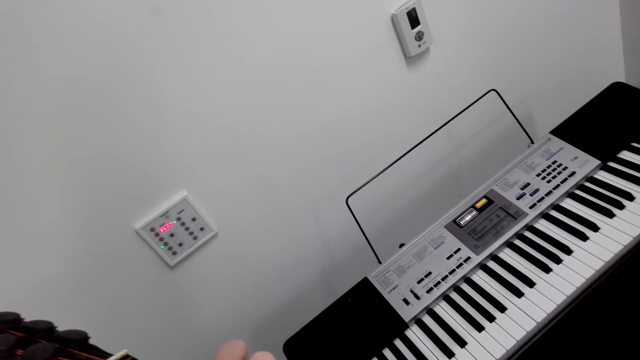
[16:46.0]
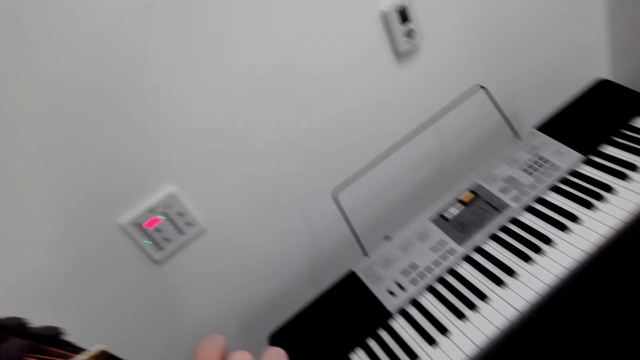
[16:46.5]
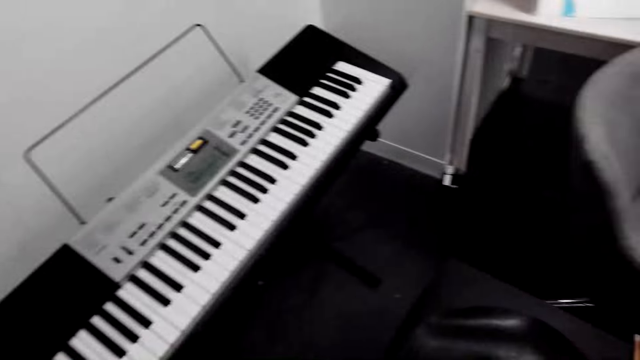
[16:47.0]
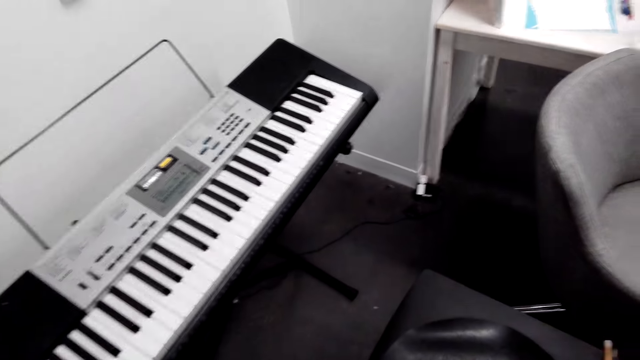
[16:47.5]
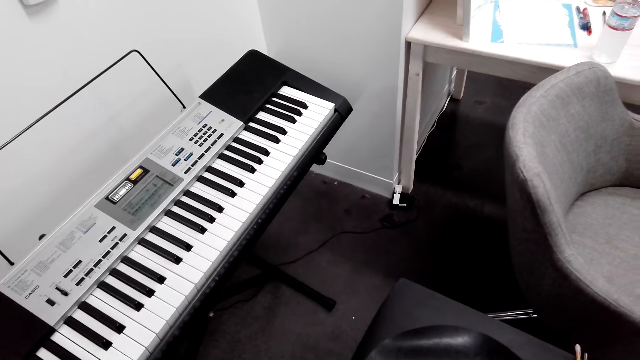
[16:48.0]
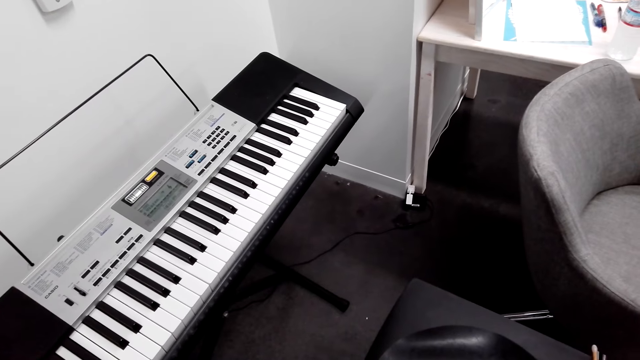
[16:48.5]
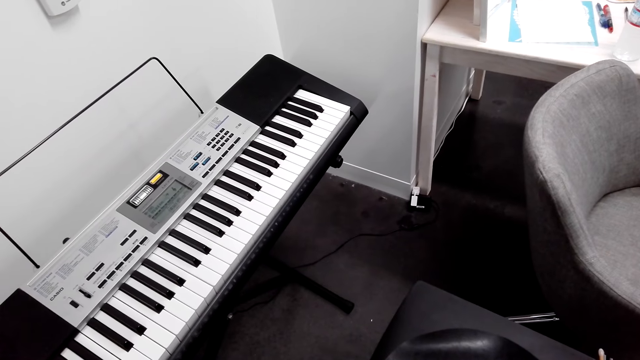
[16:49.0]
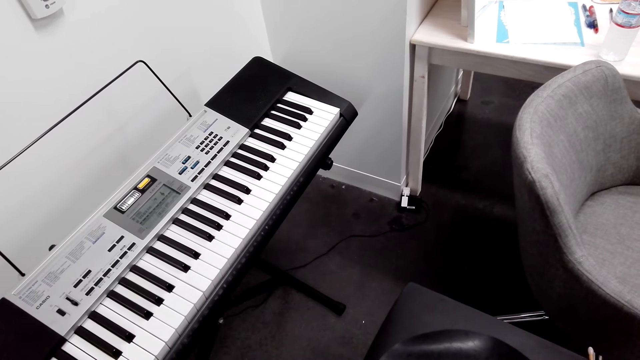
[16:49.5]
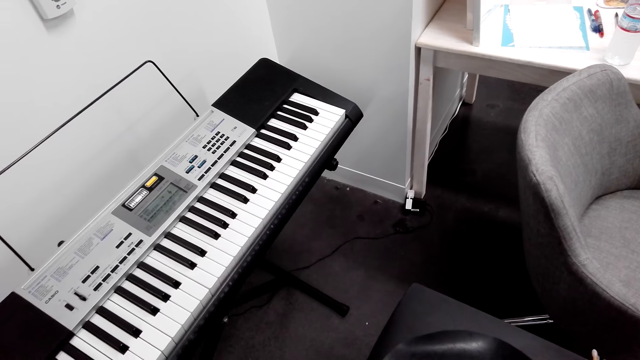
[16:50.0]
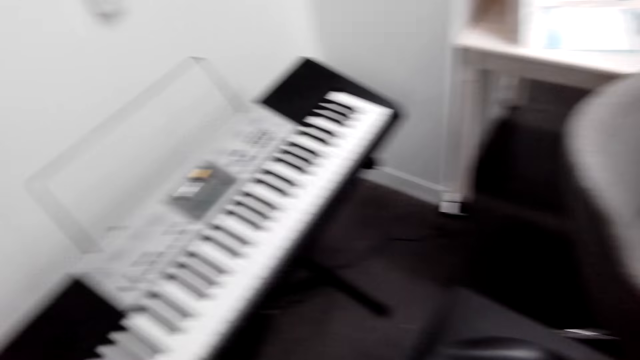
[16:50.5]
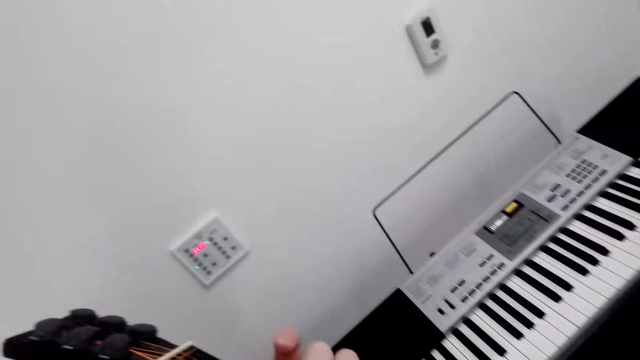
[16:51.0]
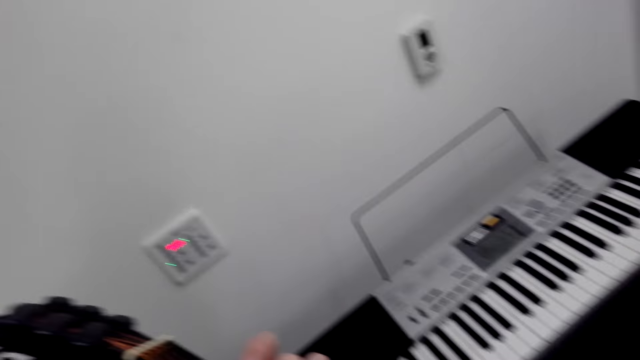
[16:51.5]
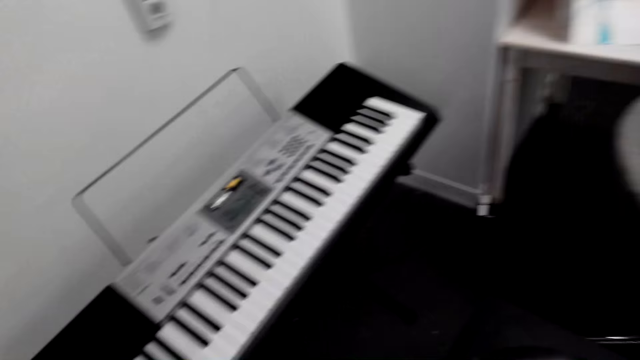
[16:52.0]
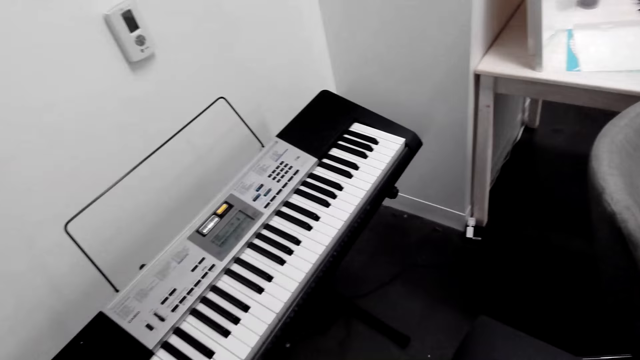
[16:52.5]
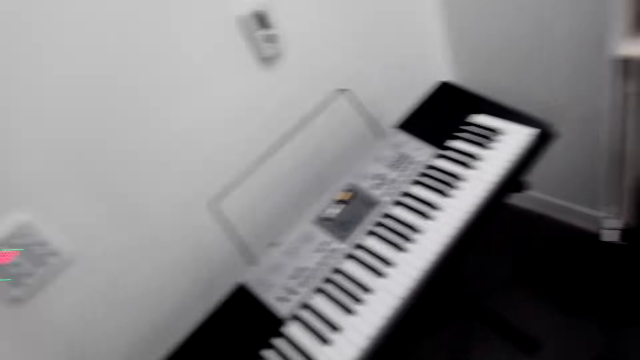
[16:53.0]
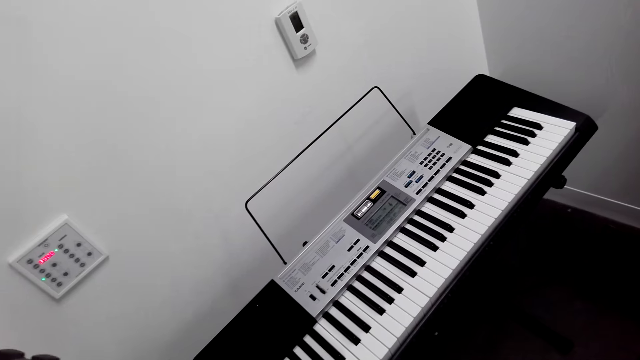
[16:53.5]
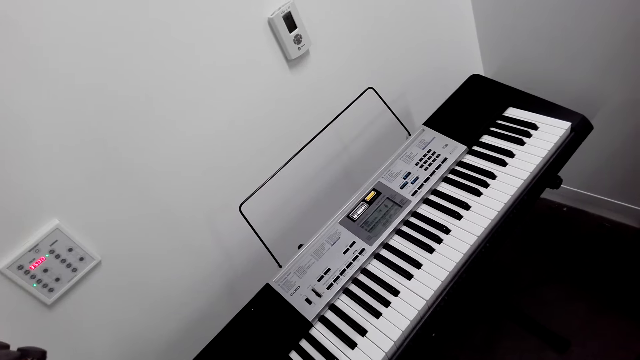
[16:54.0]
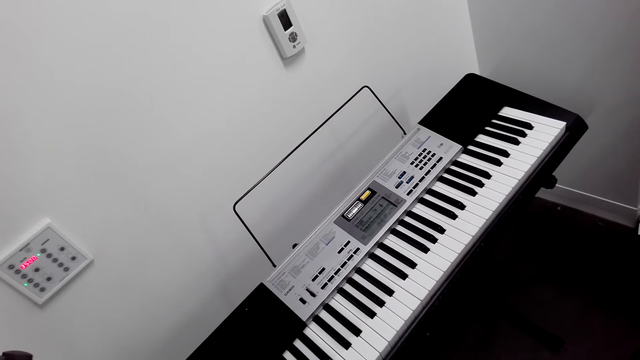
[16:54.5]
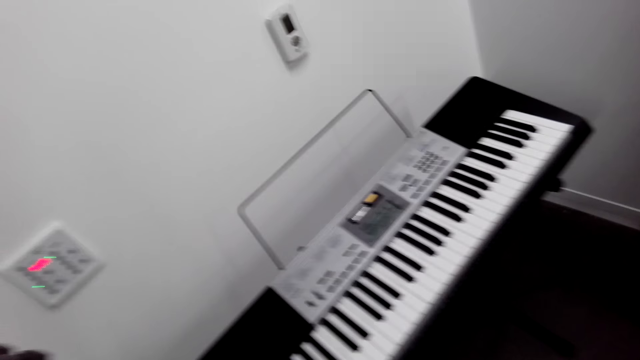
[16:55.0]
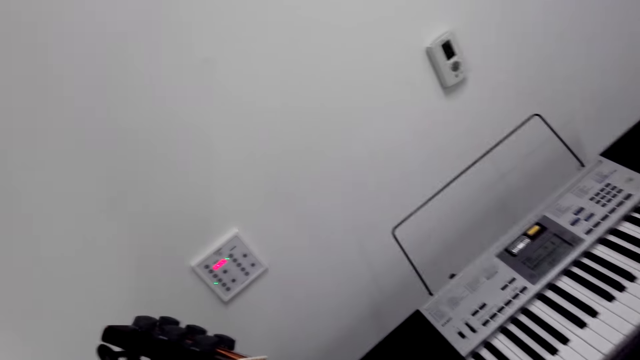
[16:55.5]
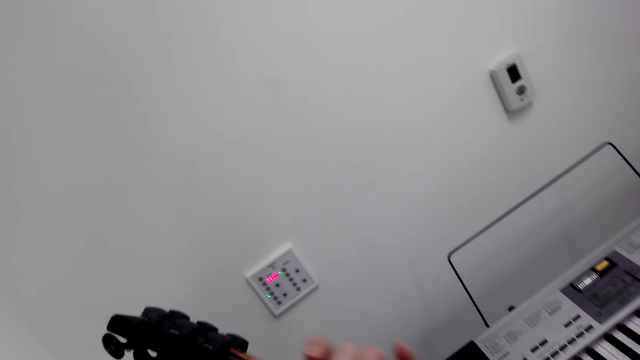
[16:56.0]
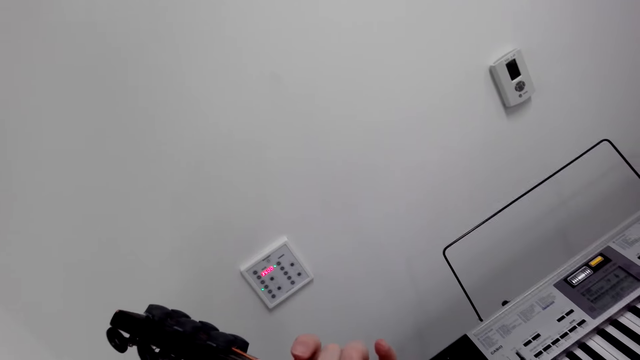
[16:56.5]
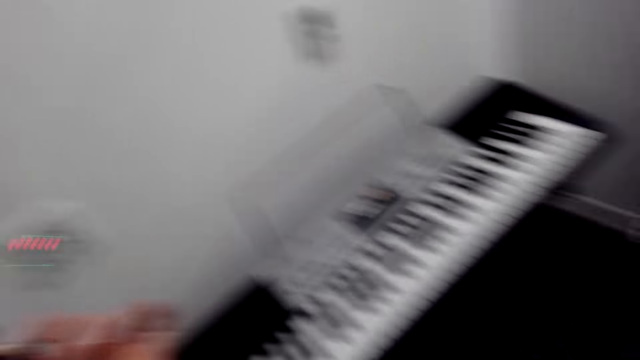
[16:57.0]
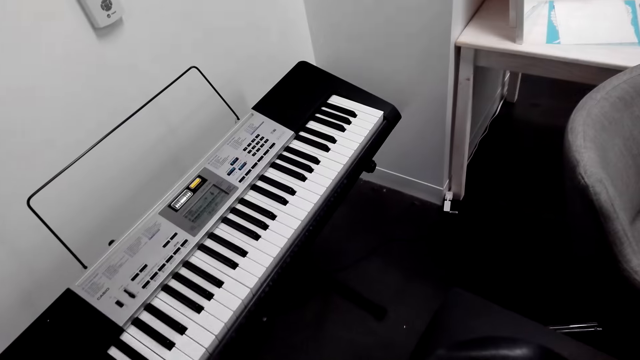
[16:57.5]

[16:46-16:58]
The camera wearer looks around and plays a guitar.

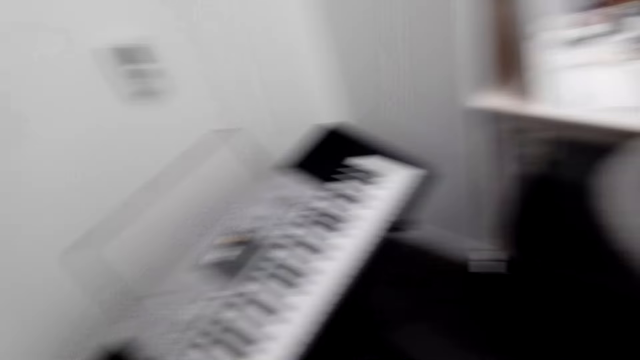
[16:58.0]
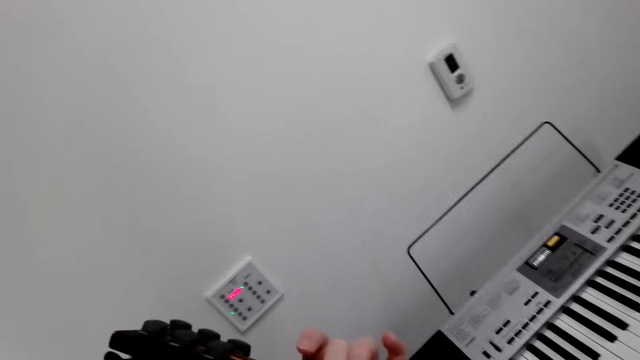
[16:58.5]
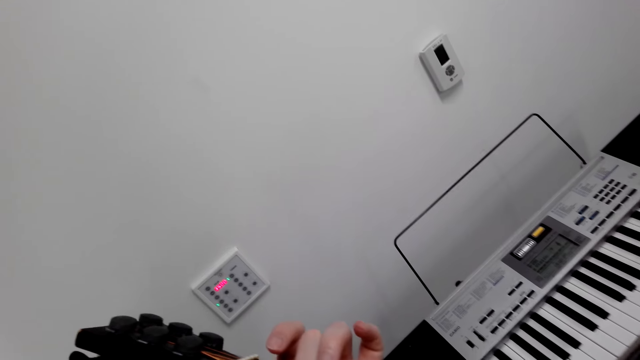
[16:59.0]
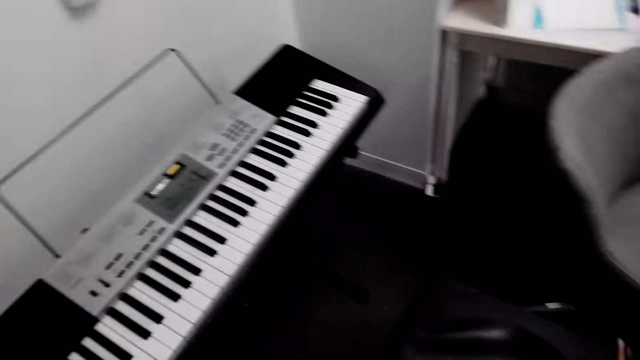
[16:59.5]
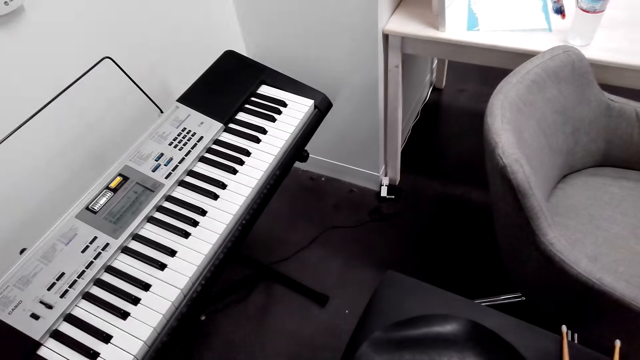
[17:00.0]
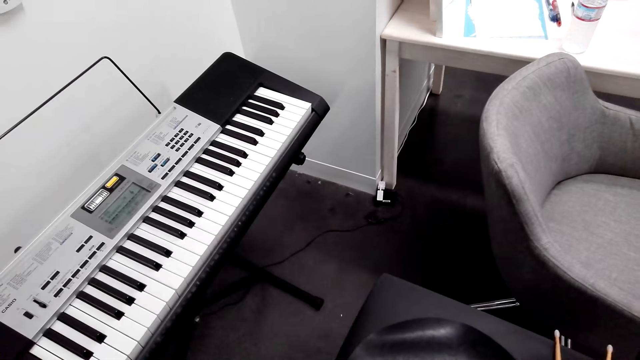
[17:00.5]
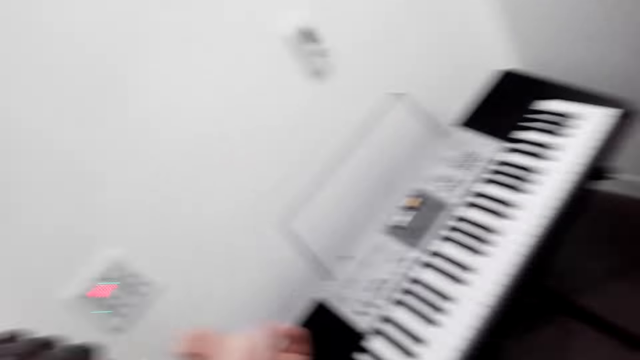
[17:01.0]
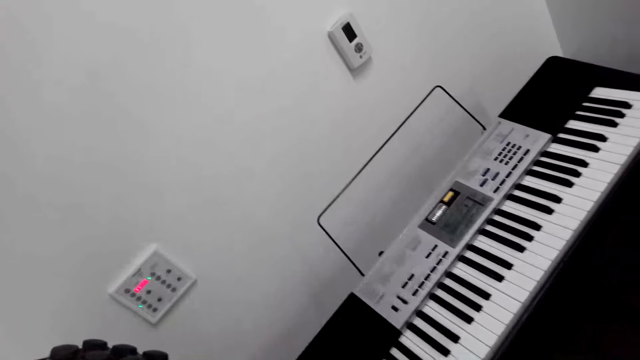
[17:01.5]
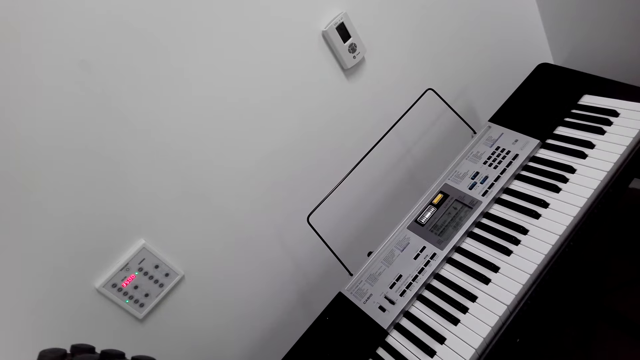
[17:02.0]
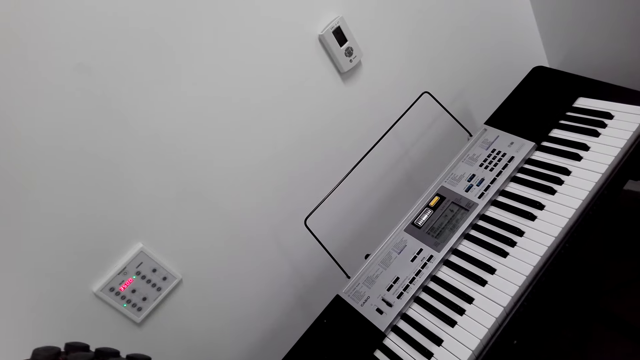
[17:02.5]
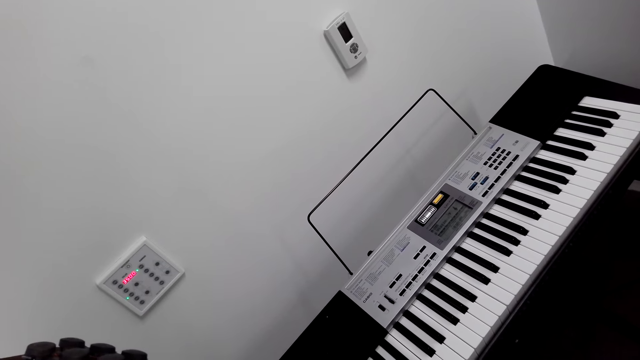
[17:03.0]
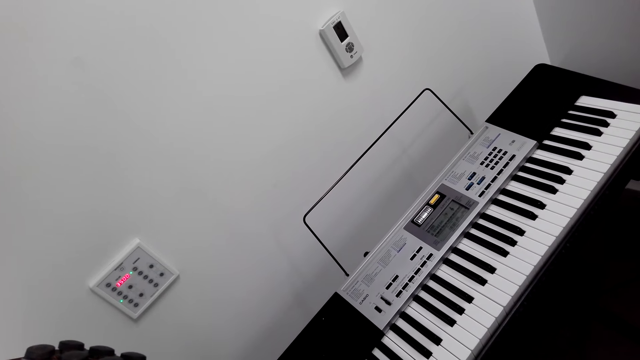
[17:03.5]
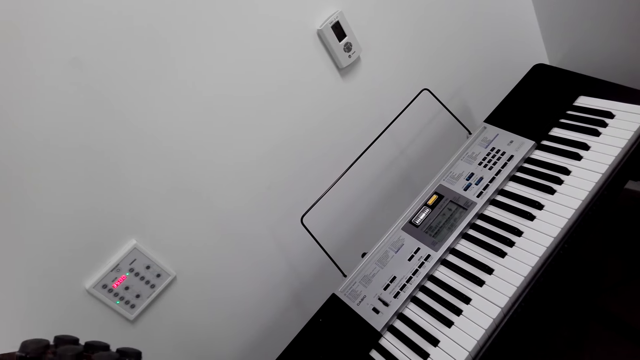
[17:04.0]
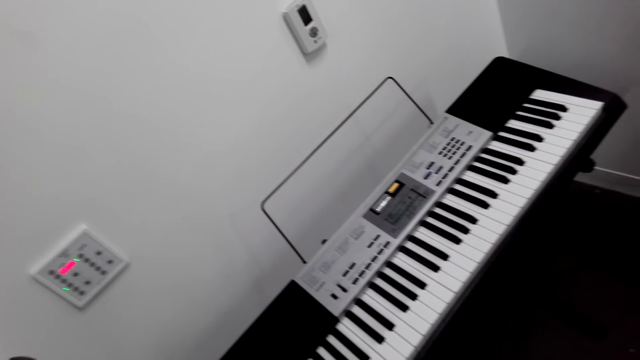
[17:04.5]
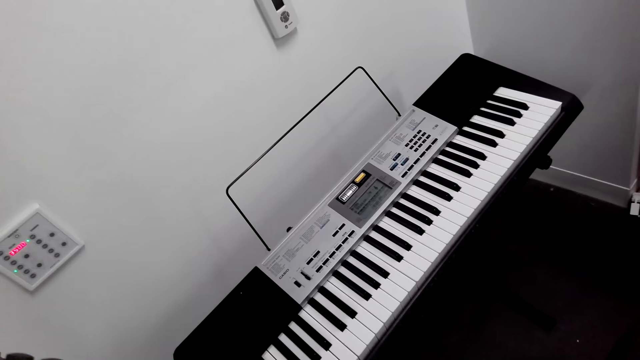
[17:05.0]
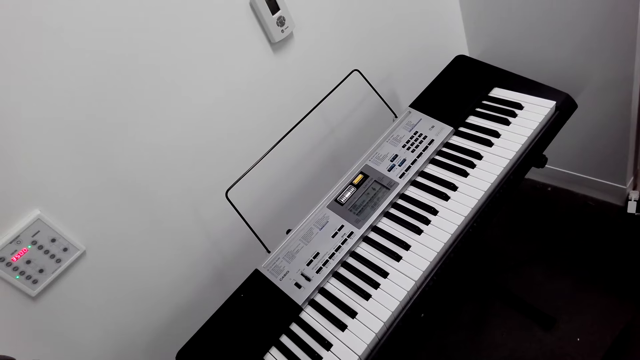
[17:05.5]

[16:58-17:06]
The camera wearer looks around.
